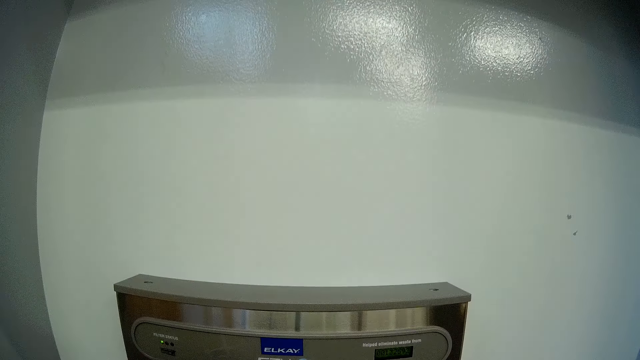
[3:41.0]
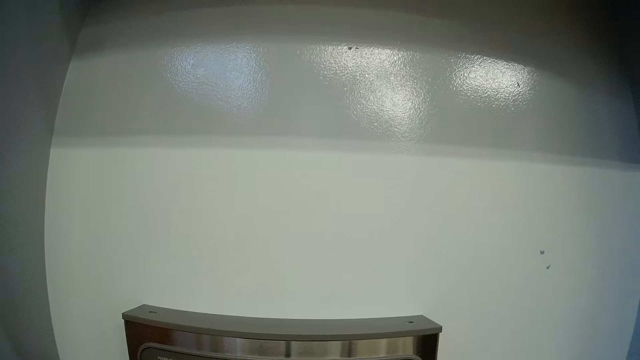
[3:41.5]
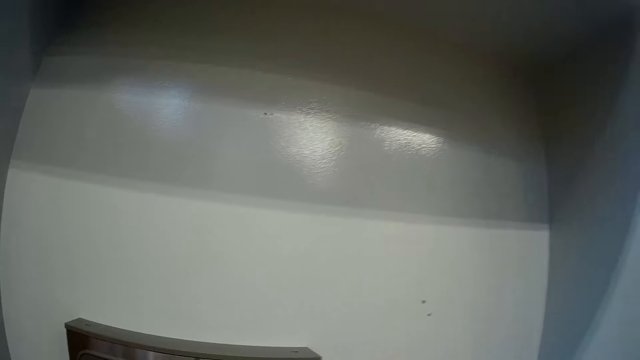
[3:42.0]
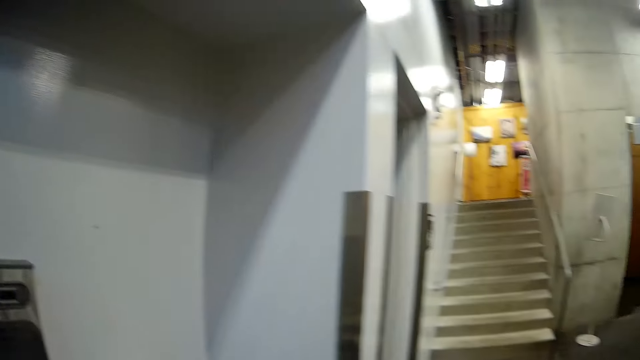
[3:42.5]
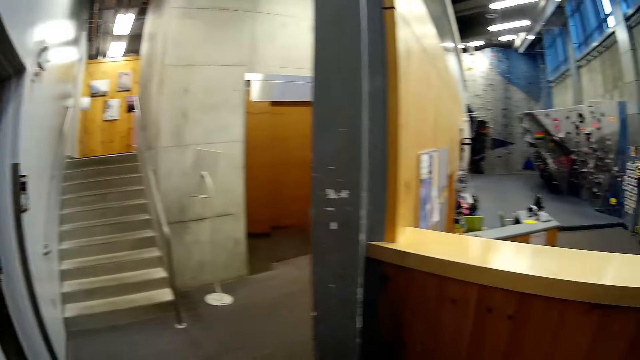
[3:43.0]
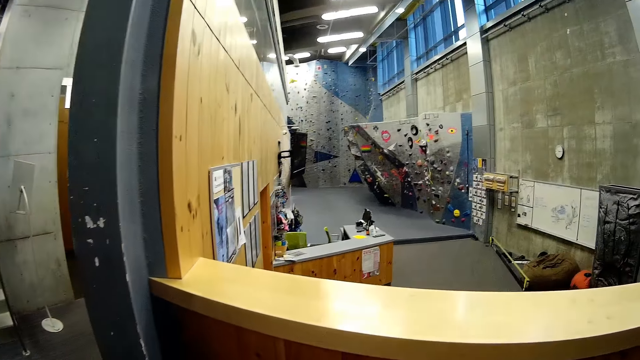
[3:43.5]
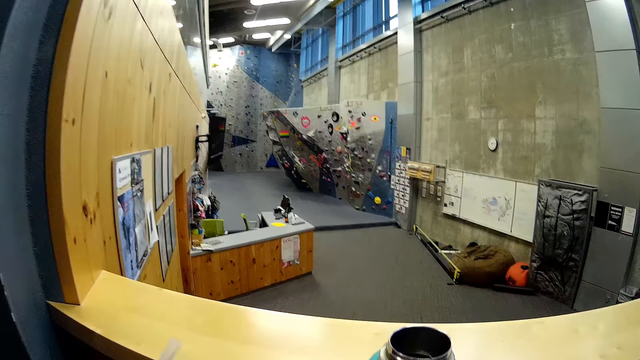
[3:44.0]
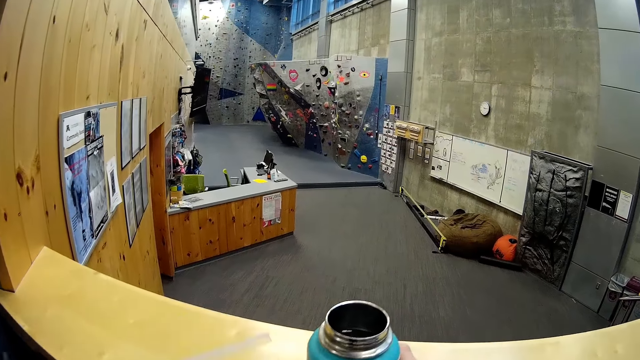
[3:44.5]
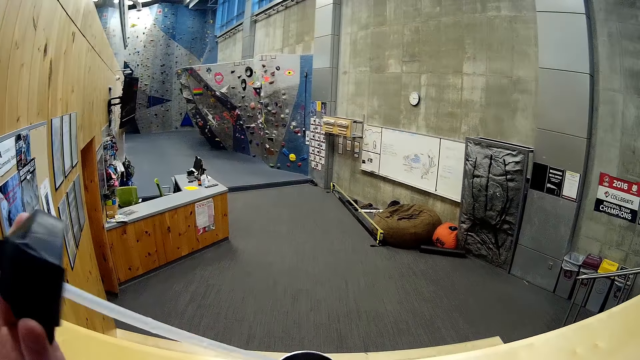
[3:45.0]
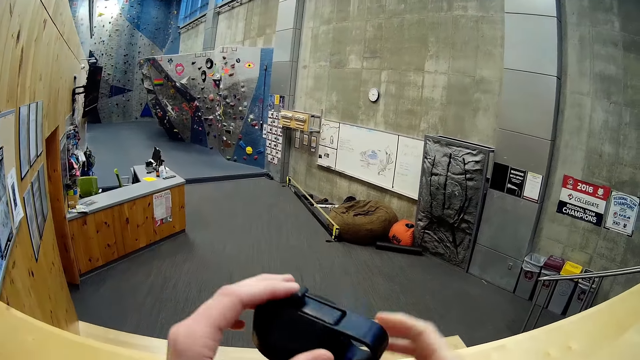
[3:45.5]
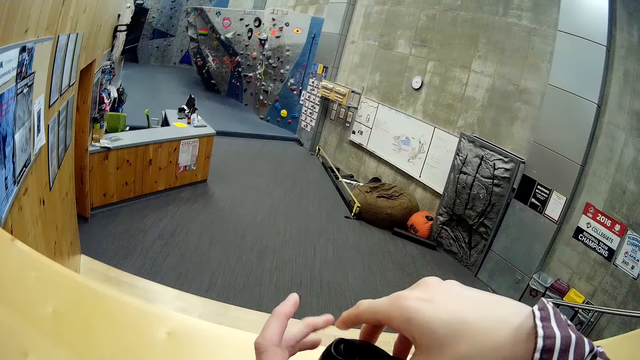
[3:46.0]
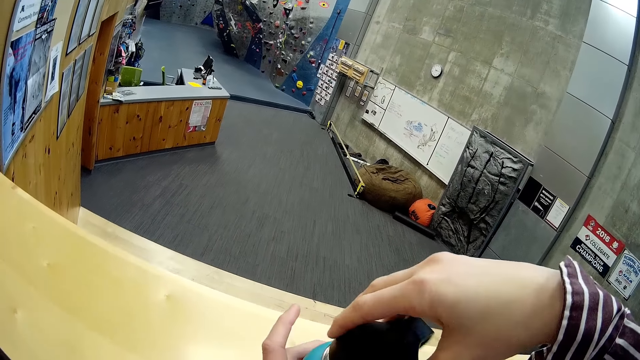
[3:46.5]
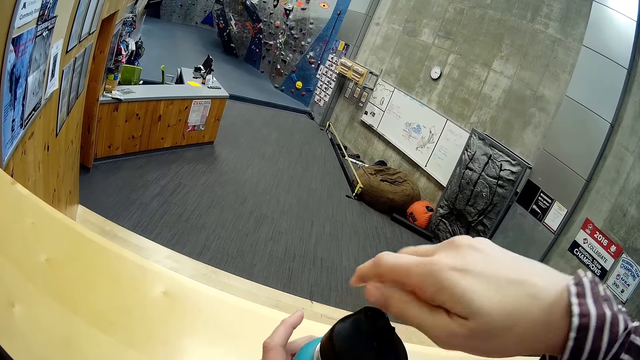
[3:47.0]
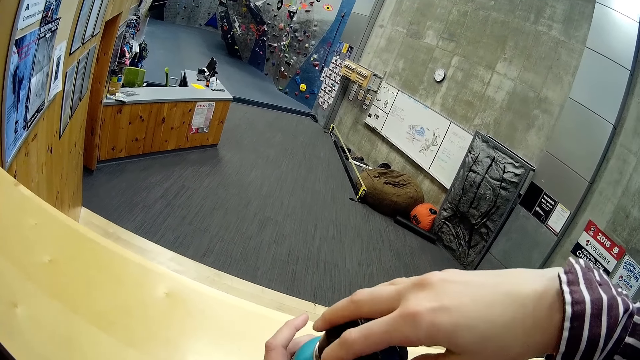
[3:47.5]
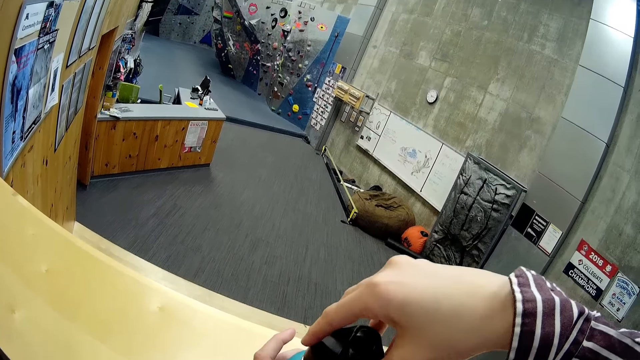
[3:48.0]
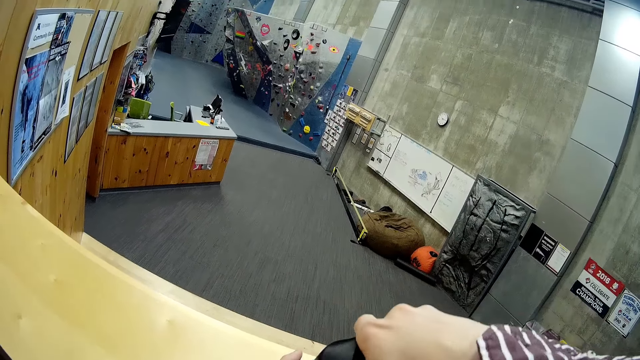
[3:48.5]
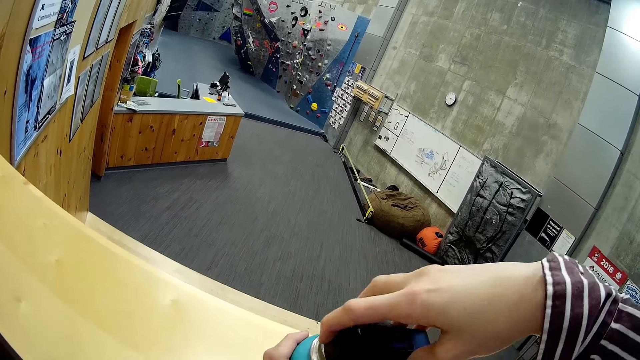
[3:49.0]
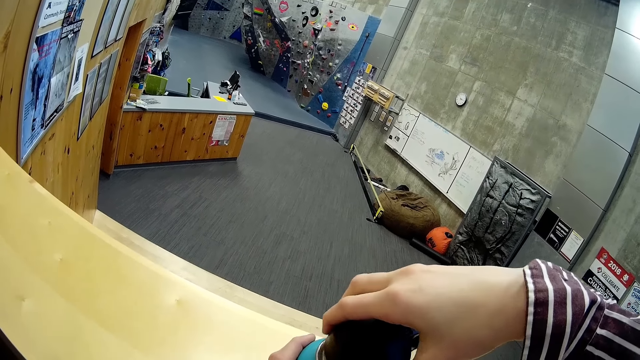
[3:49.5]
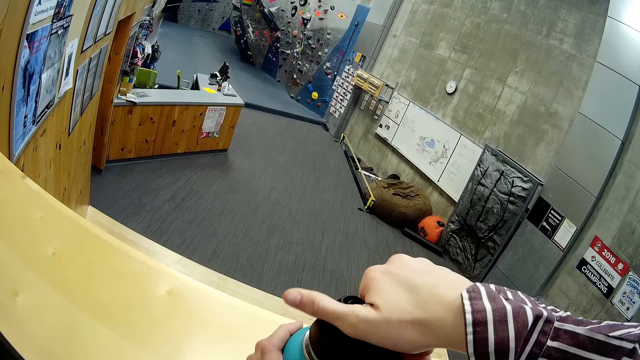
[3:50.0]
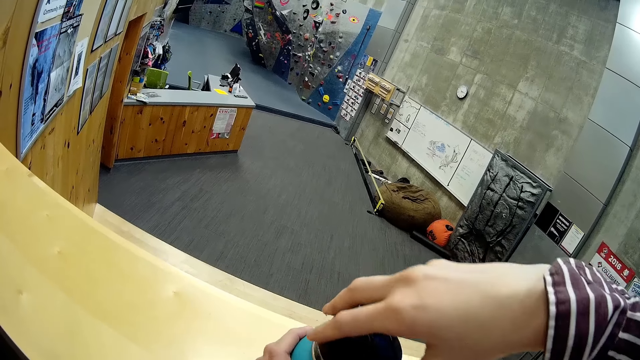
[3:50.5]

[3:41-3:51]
The camera wearer walks. She places the water bottle on a counter top with her right hand. She inserts the water bottle cover into the water bottle with her left hand. She passes the water bottle cover to her right hand from her left hand. She screws the water bottle cover on the water bottle with her right hand. She holds the water bottle on the counter top with her left hand. She lifts the water bottle cover from the water bottle with her right hand. She screws the water bottle cover on the water bottle with her right hand.

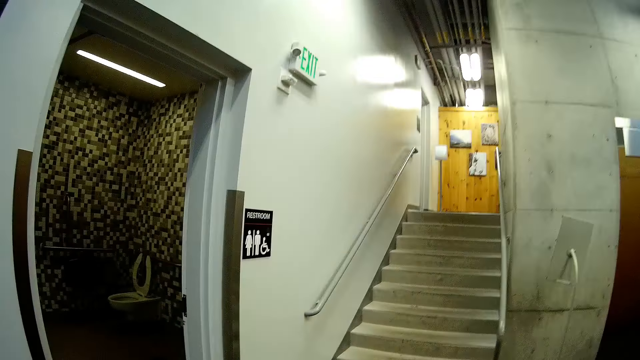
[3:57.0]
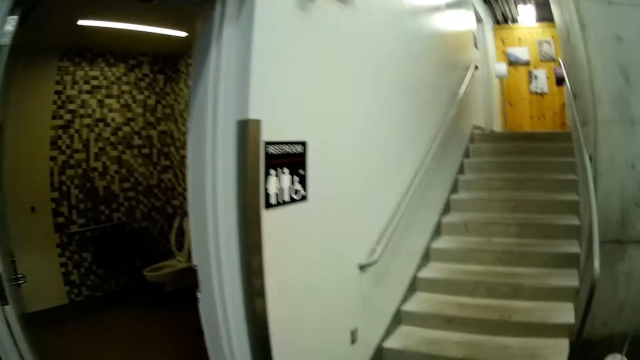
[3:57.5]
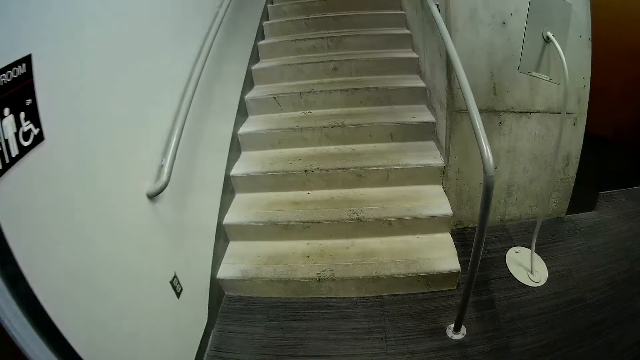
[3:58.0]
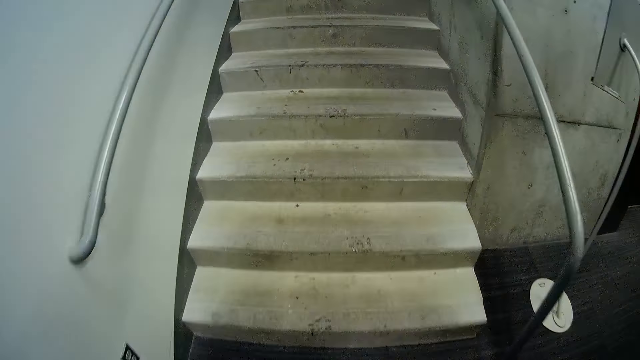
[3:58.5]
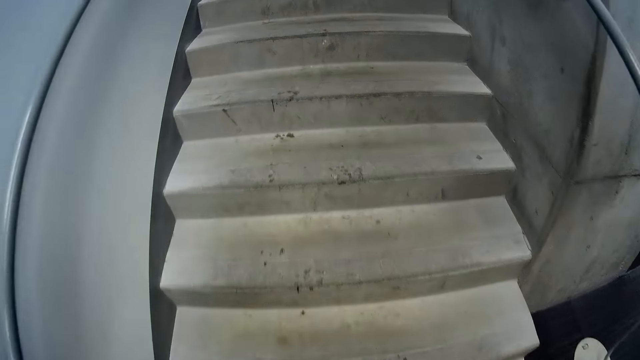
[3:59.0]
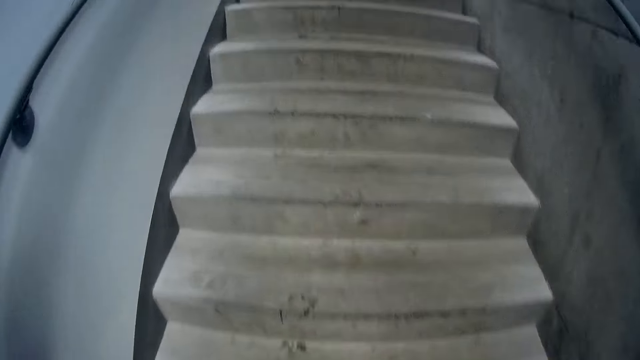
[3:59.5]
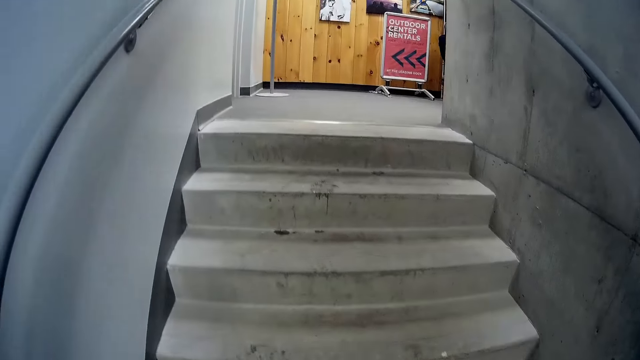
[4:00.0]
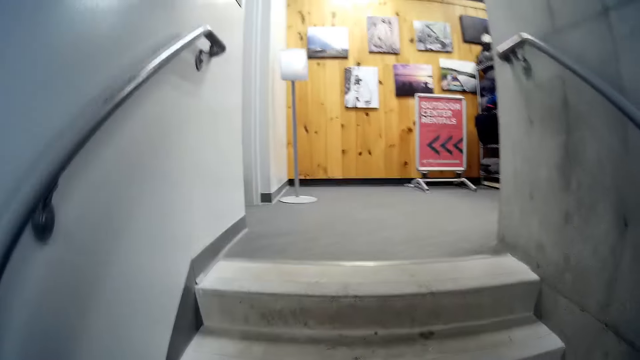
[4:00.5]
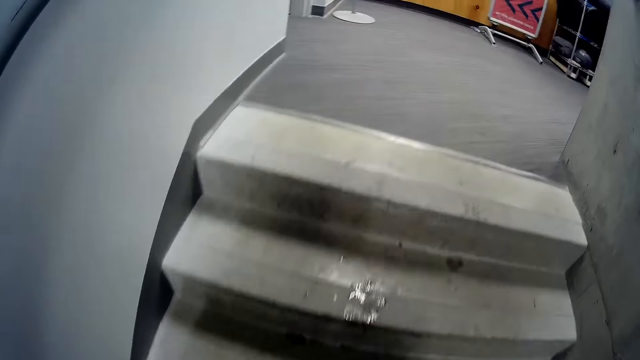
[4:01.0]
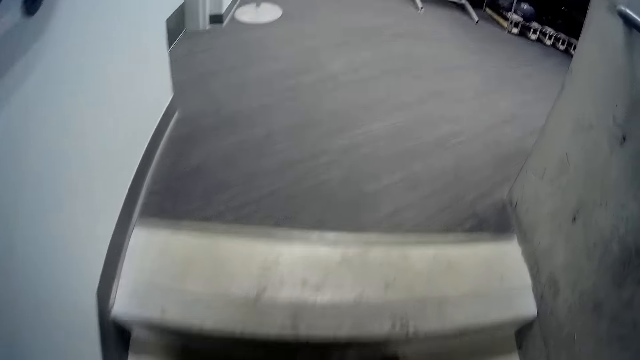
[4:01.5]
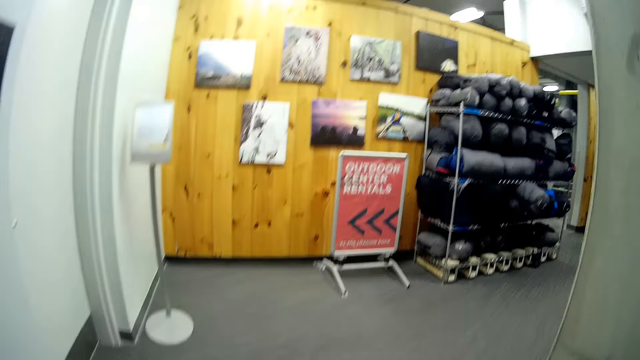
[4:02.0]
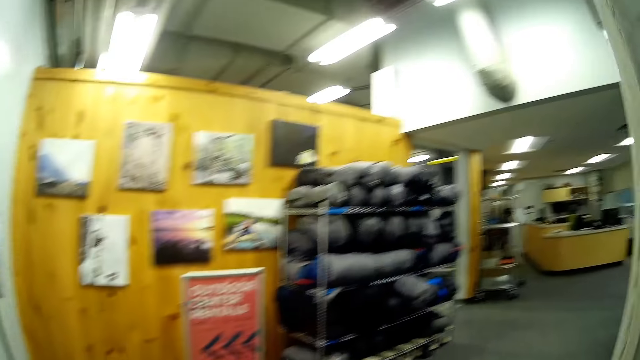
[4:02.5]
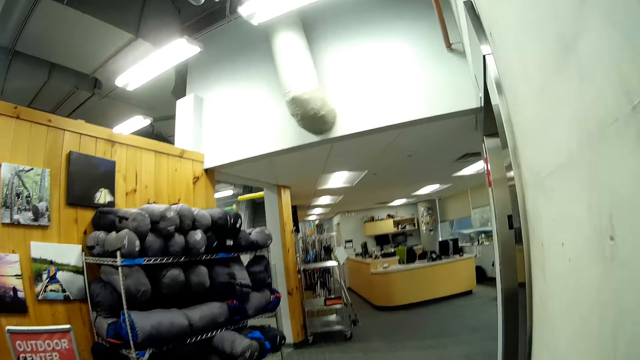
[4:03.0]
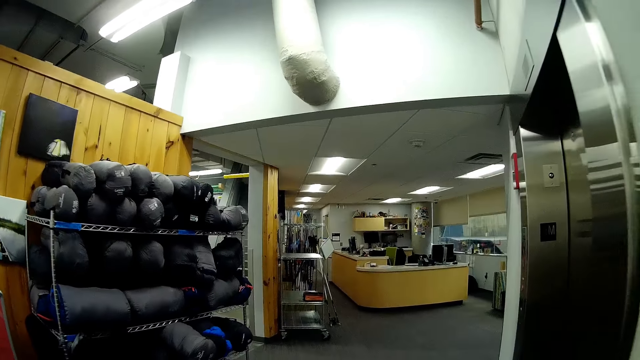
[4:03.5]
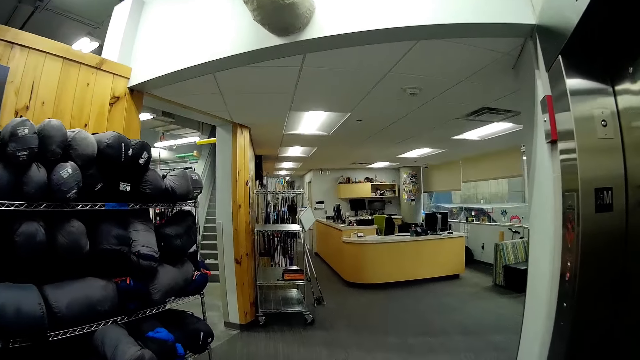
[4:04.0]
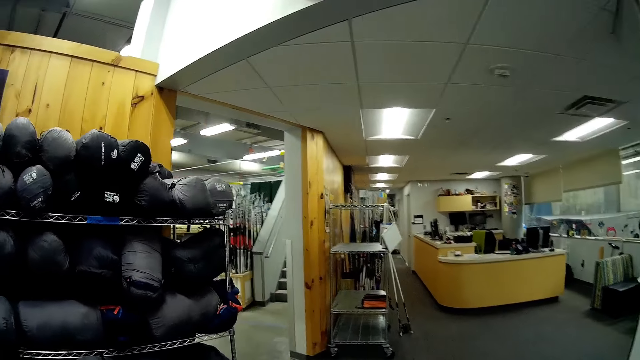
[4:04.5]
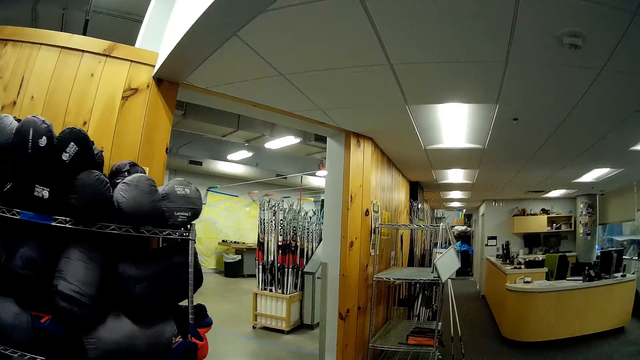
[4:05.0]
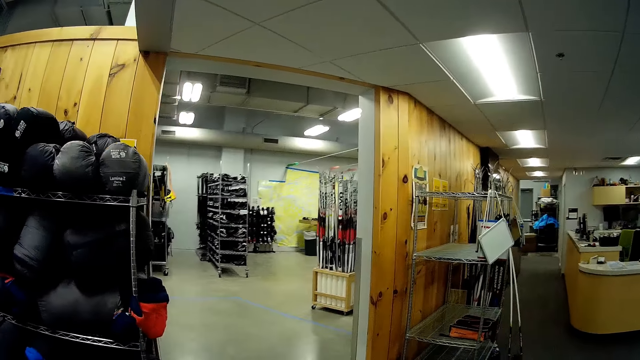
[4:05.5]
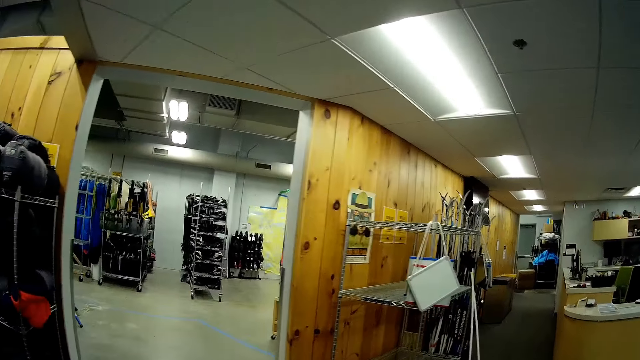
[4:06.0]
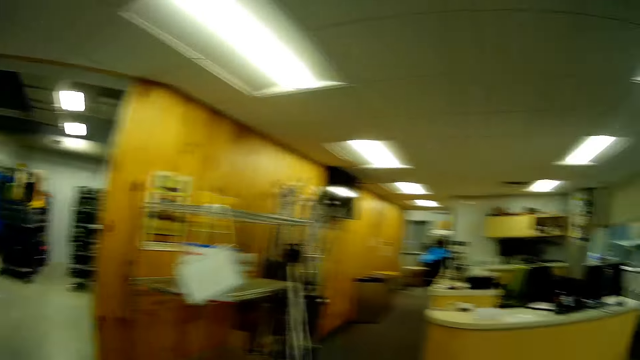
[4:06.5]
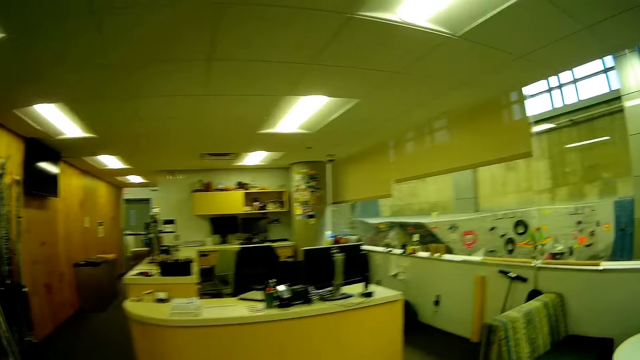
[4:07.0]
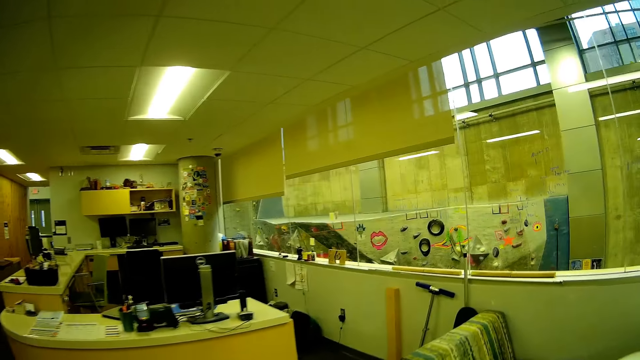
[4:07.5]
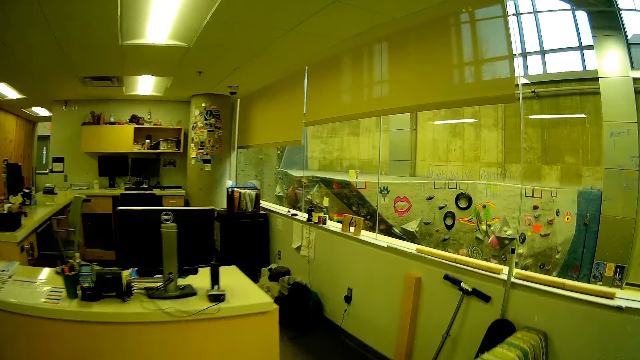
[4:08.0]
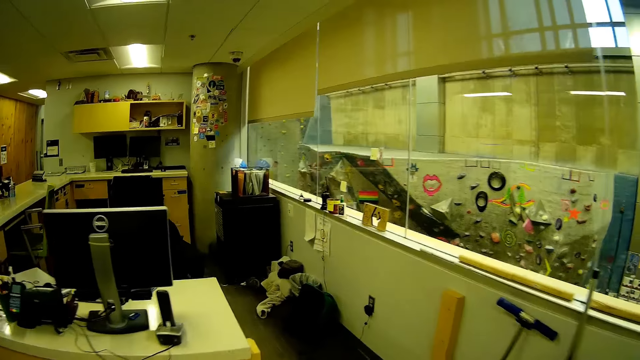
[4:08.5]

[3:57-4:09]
The camera wearer walks. They climb the flight of stairs. They walk to the computer station.
